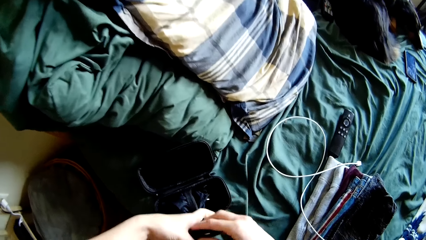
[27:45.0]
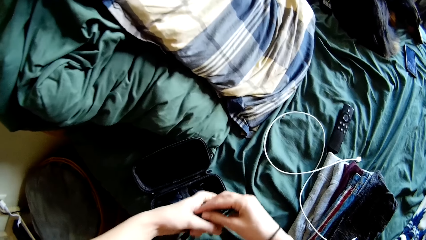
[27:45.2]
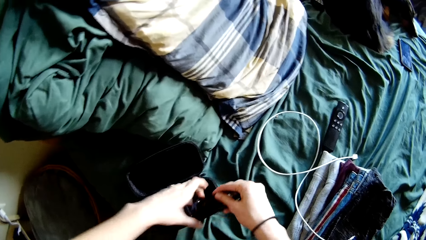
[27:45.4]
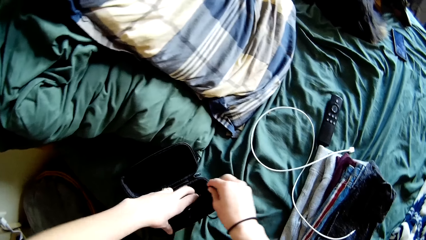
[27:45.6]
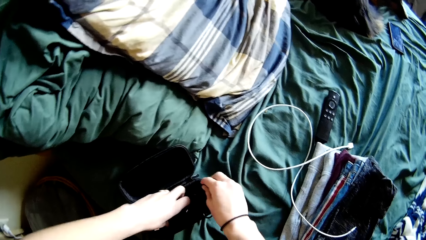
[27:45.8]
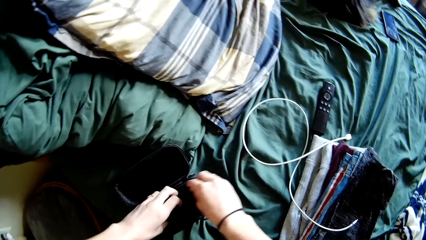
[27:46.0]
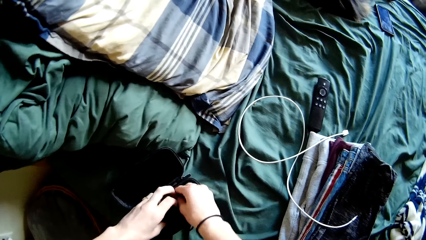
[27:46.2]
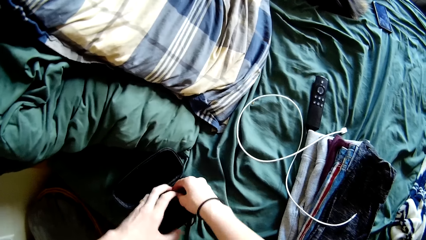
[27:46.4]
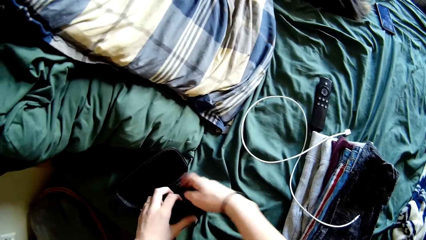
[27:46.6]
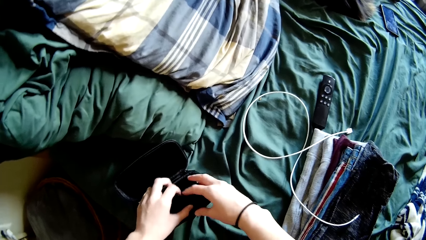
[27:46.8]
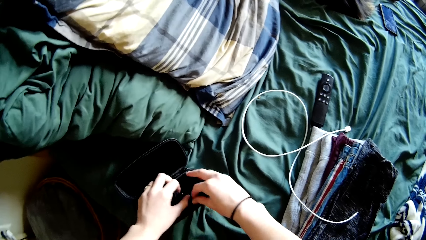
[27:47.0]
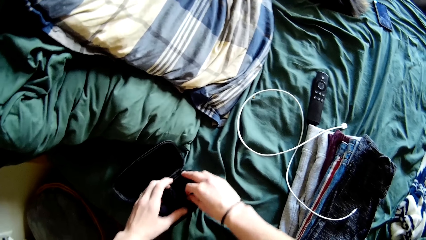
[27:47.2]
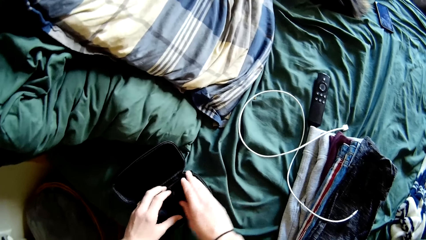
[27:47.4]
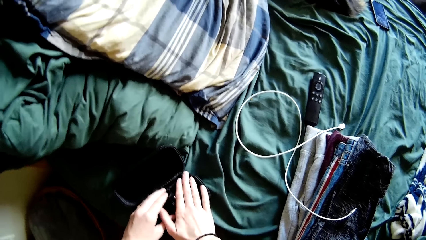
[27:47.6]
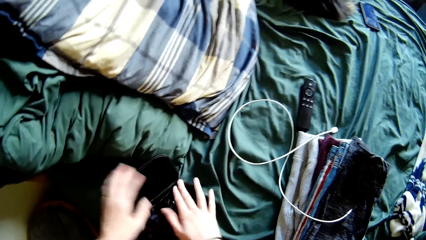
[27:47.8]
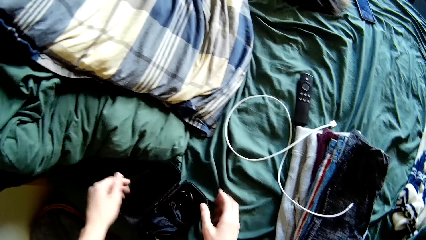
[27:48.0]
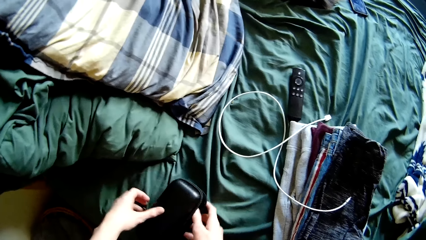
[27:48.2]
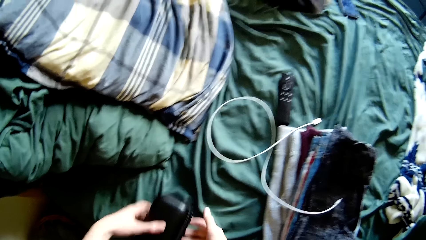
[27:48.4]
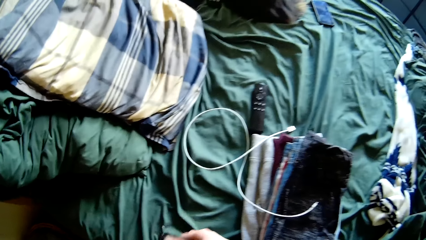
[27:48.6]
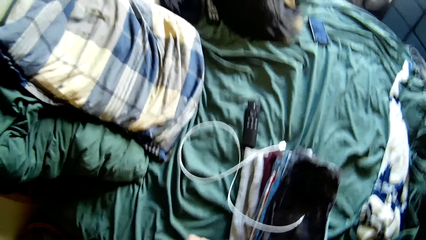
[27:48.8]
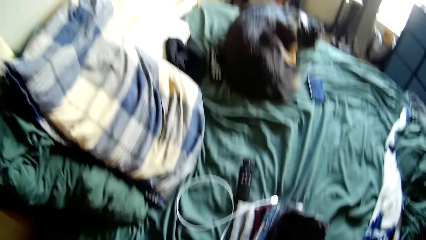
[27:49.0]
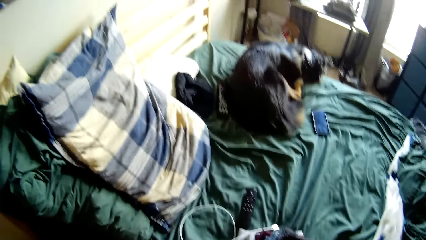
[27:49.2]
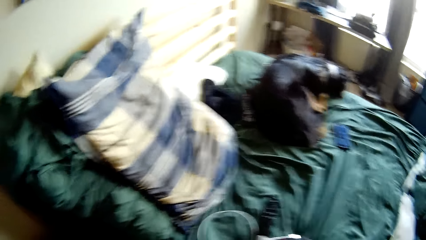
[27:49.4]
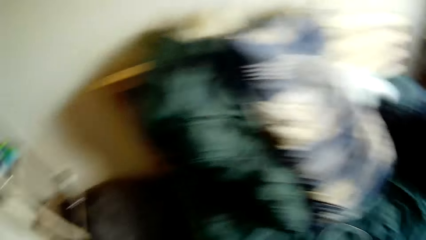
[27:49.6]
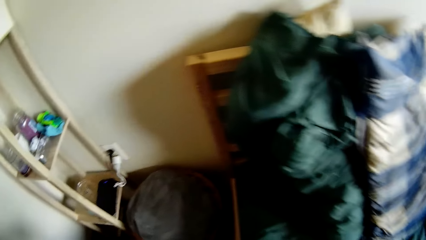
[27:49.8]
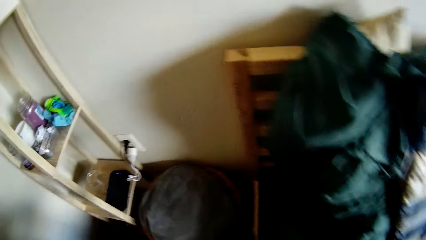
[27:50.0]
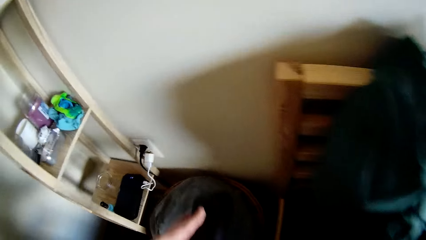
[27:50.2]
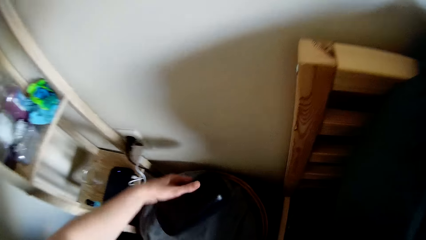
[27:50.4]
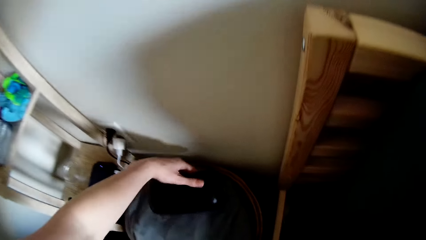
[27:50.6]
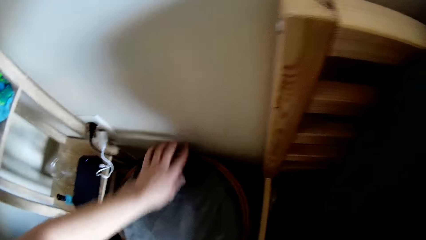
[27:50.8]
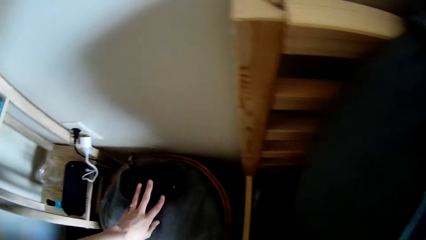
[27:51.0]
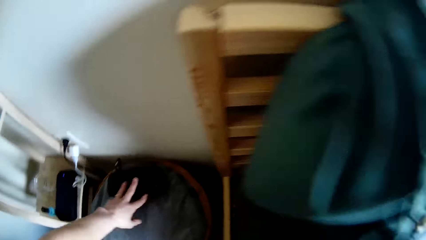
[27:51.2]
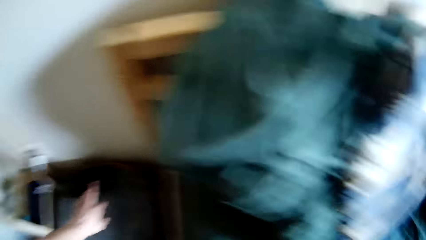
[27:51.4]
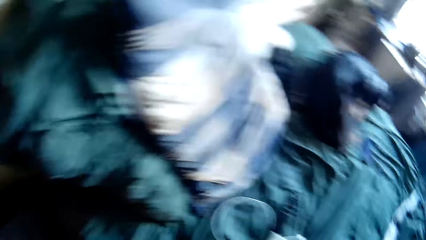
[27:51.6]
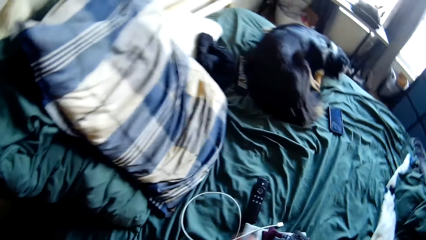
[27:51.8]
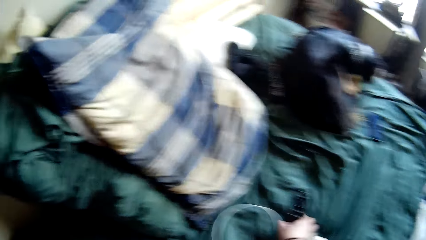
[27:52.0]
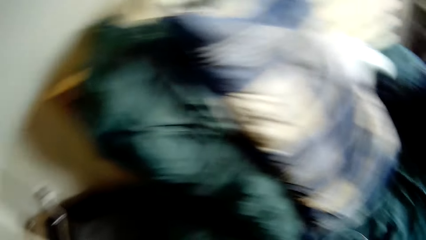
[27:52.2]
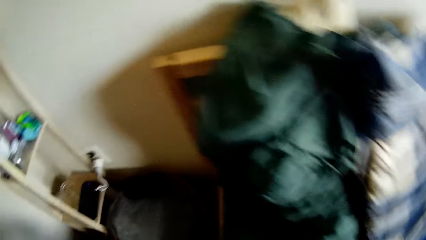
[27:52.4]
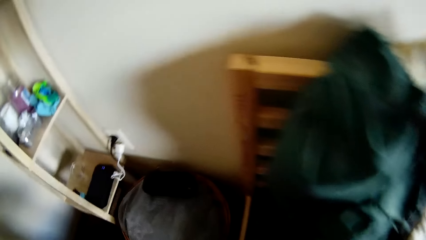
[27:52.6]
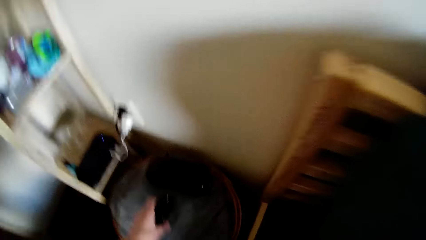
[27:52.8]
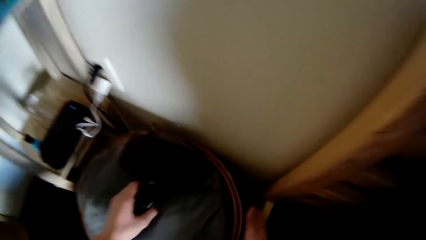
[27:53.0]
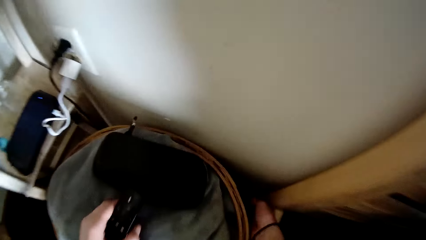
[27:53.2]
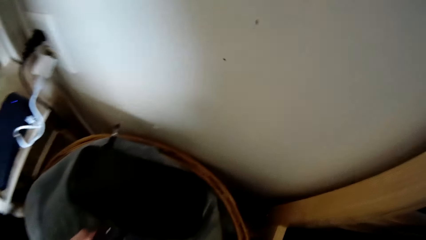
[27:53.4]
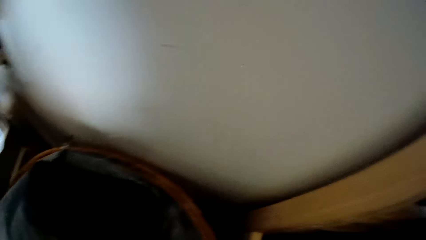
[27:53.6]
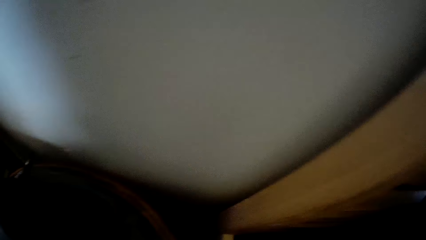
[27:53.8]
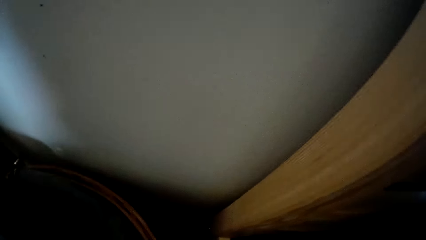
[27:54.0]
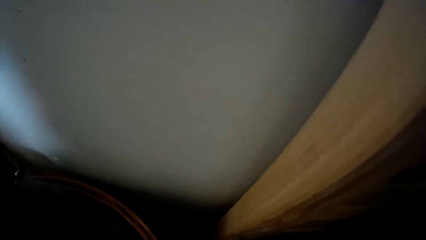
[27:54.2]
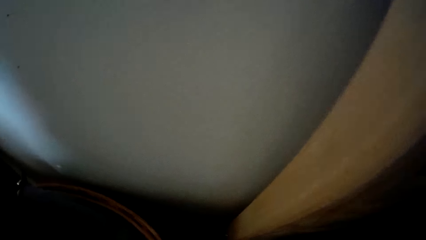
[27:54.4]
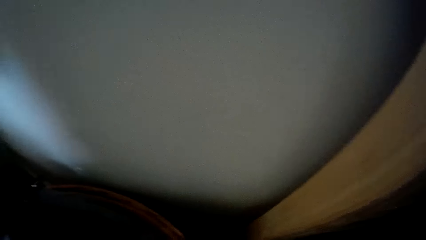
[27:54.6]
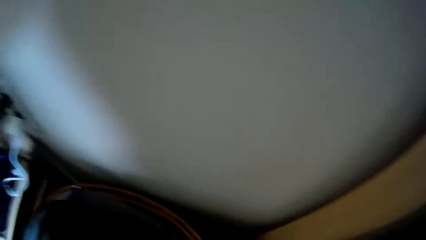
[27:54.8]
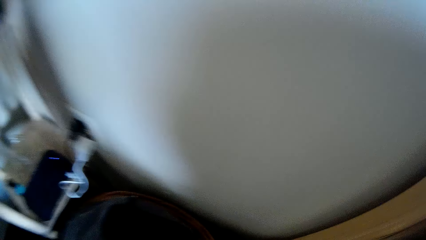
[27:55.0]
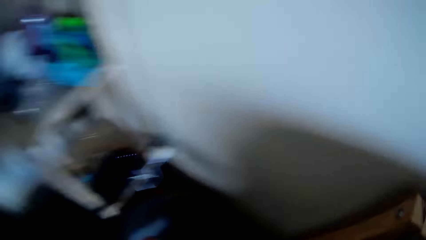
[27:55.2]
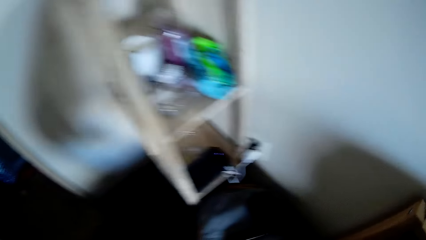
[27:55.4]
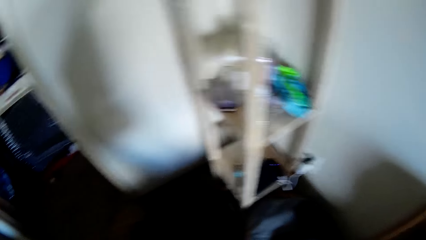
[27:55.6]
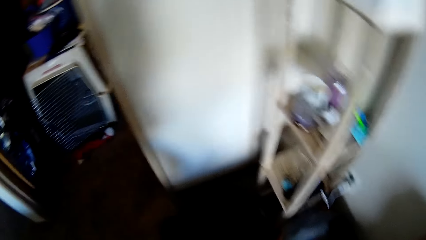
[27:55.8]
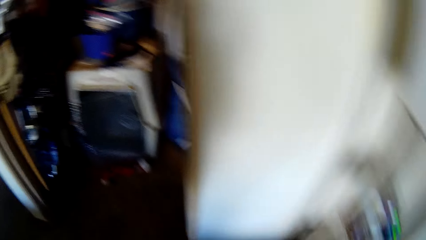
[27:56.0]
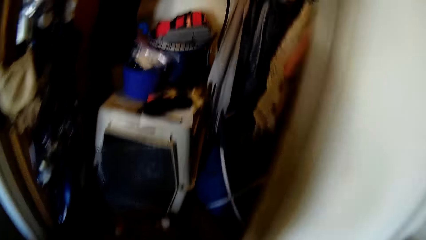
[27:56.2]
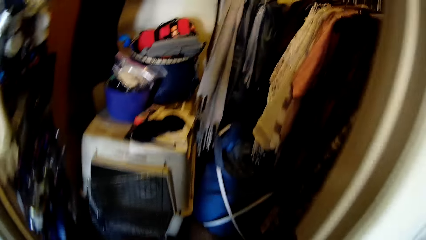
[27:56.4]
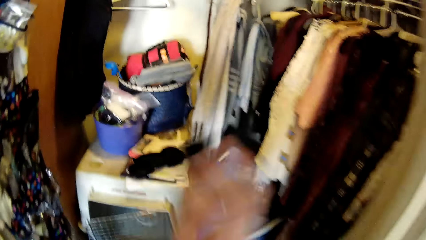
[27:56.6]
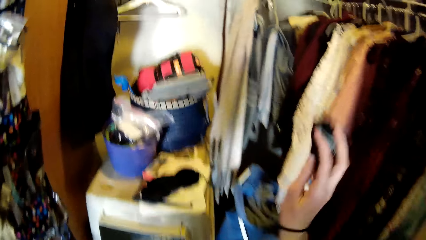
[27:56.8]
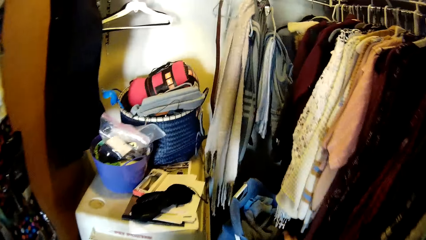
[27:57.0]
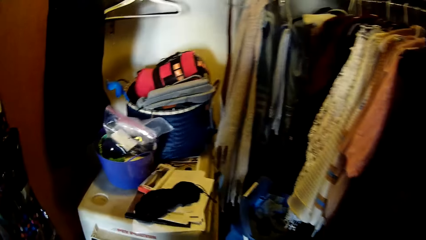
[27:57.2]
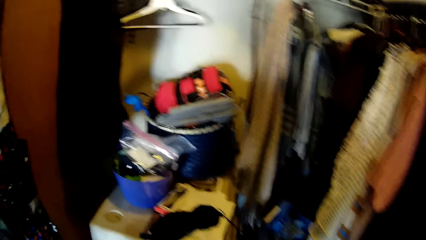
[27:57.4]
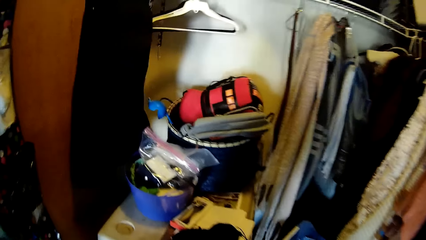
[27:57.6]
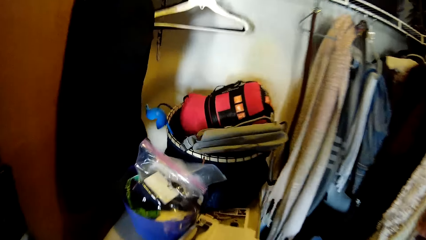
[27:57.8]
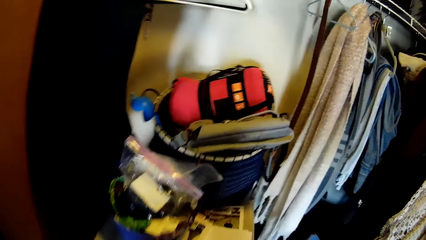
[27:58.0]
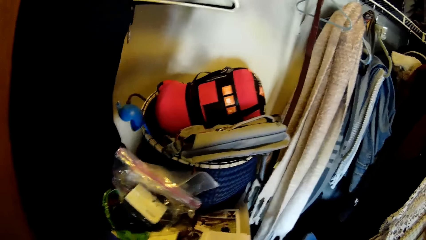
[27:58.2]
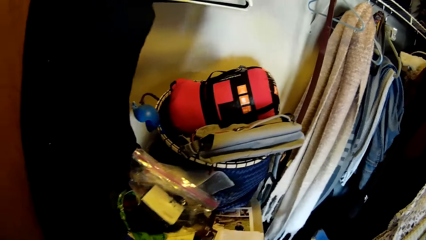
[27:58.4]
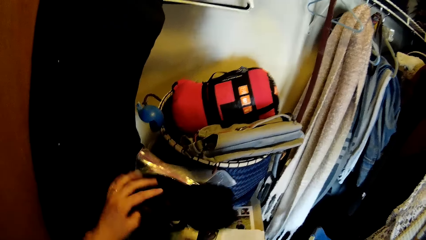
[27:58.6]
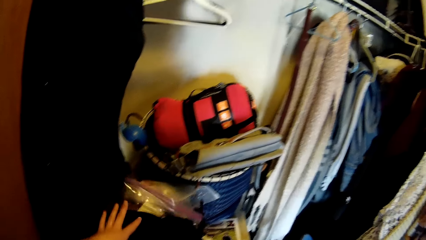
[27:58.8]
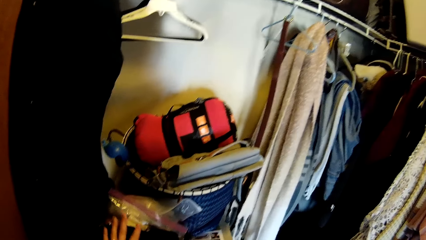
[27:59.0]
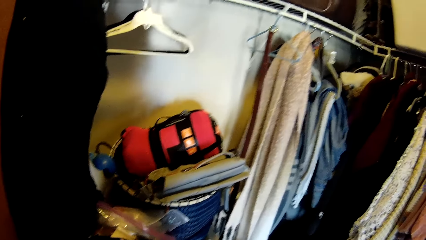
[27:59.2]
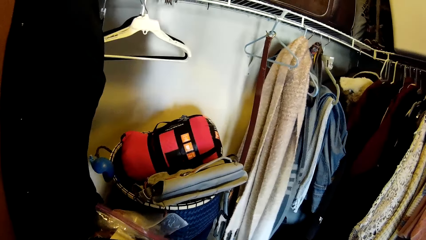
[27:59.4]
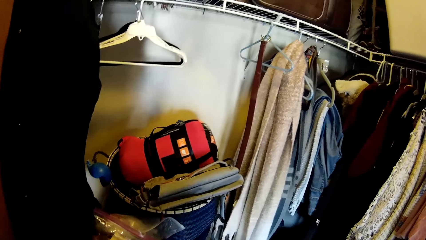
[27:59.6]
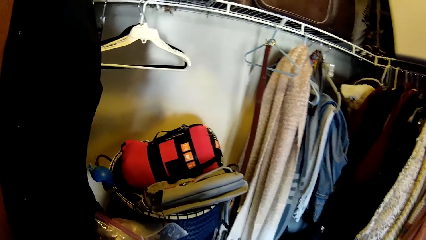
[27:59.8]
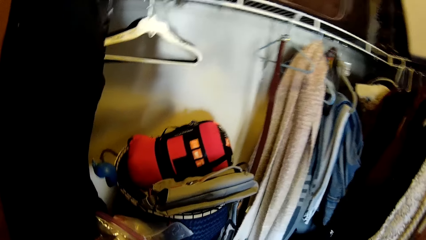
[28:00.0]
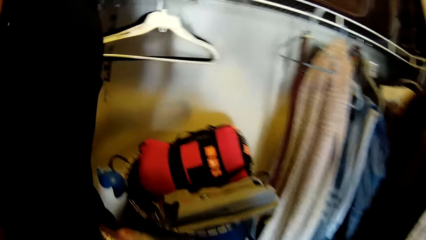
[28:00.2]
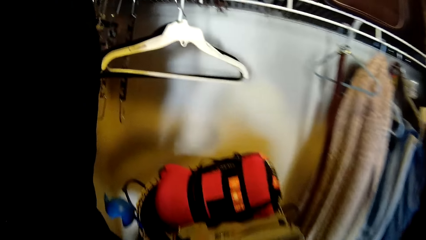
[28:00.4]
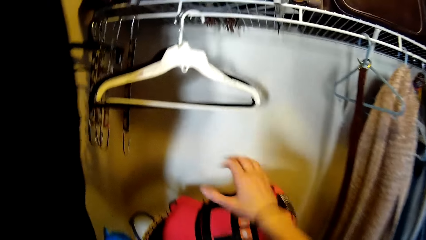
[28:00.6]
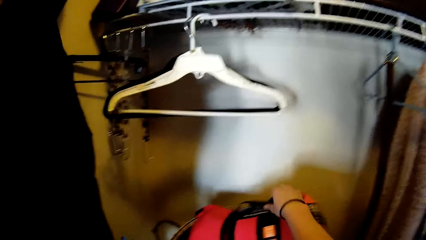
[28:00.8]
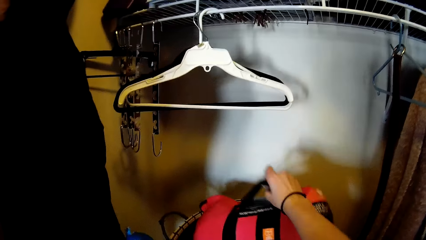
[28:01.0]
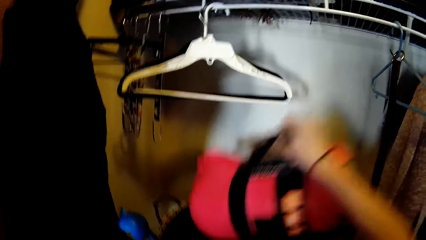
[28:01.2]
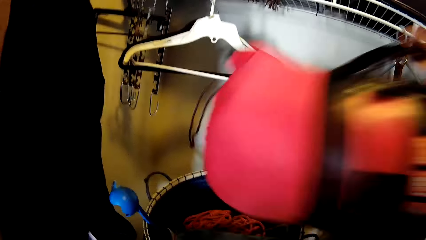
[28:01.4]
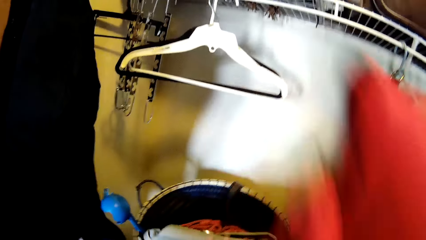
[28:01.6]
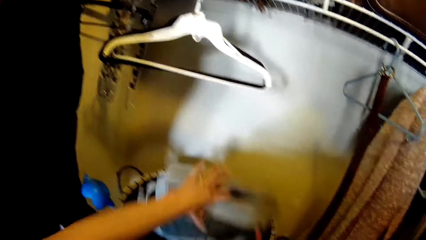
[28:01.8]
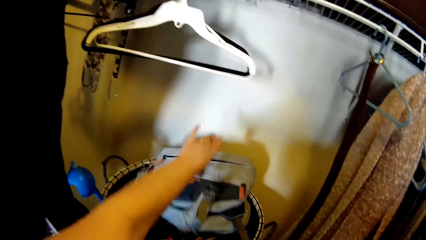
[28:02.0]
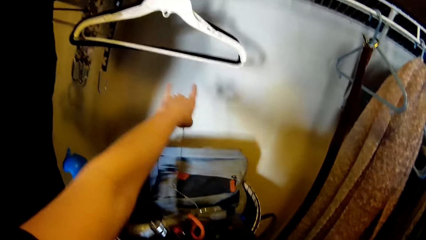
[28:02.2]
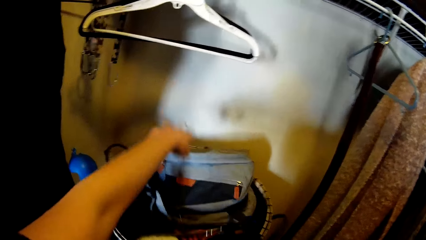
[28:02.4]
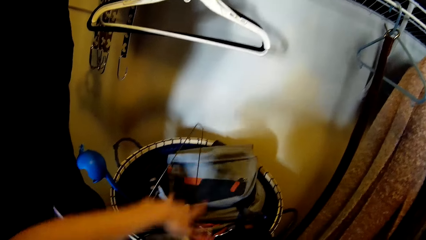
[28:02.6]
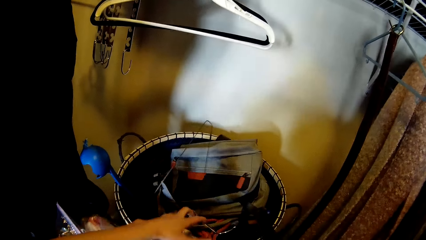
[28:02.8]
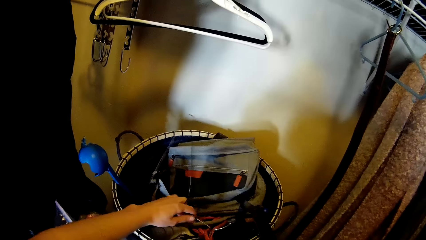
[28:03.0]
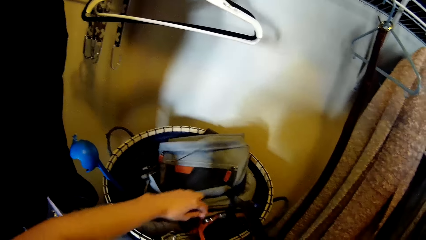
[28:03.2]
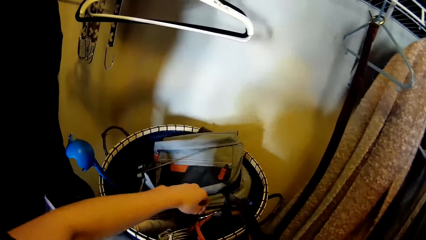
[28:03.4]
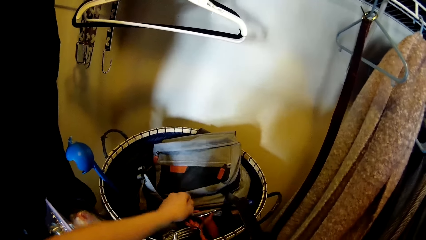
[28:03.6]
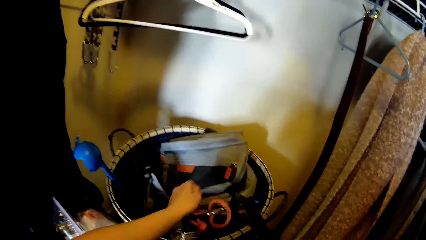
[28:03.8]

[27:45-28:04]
The camera wearer puts the charging cable into the charging case. They close the charging case. They walk holding the case. They put the charging case on the folded bed sheet on the basket. They pick a remote from the bed. They put the remote on the folded bed sheet on the basket. They walk holding the remote. They pick up a sock from the edge of the bed. They look around the room. They throw the sock on the floor of a closet. They put a bag of wool from the table to the top of a bowl on the table. They place something on the paper. They bring out a red bag from the top of a basket on the table. They move cloth hangers from inside the basket to a closet rack. They pick up a hanger from the basket.
